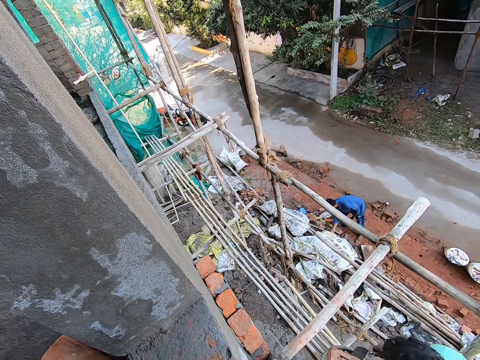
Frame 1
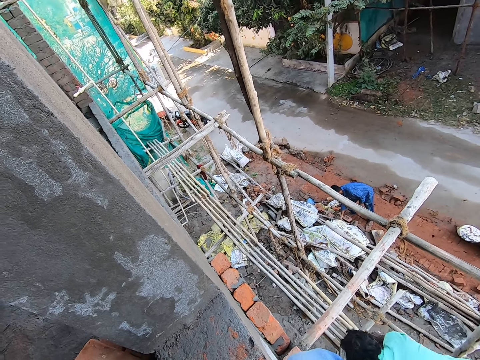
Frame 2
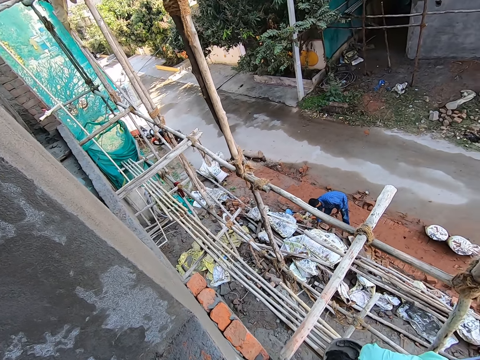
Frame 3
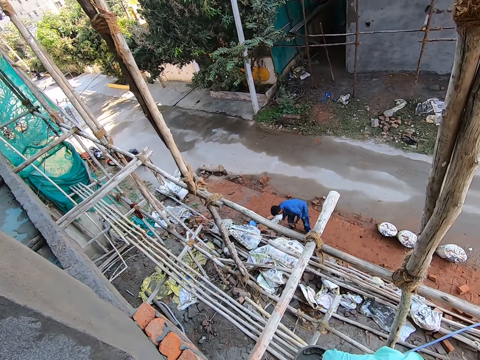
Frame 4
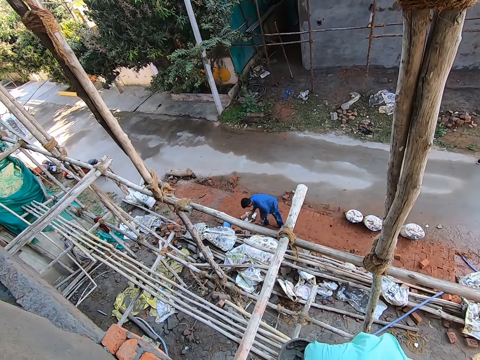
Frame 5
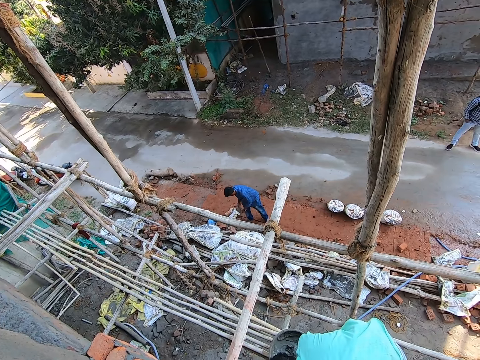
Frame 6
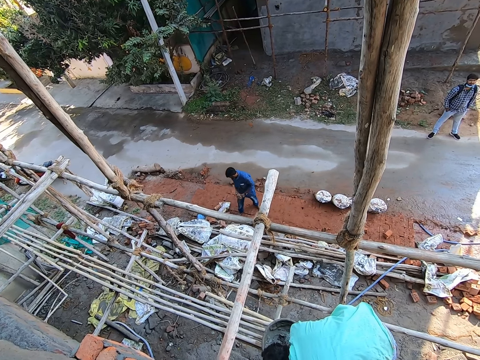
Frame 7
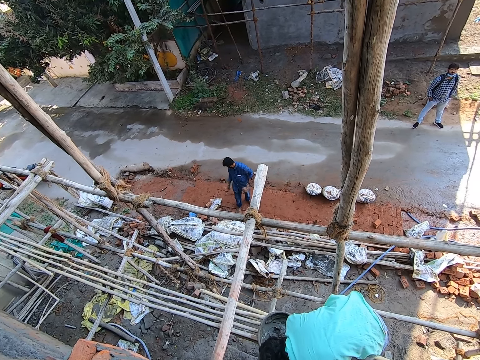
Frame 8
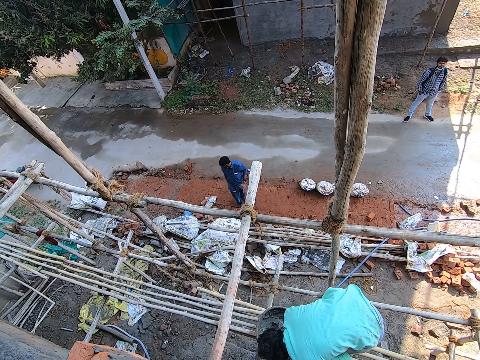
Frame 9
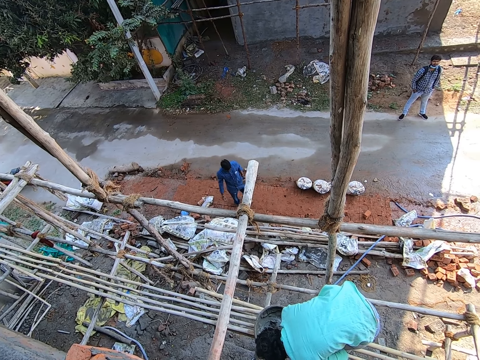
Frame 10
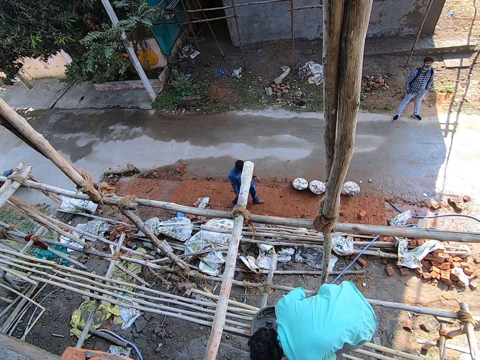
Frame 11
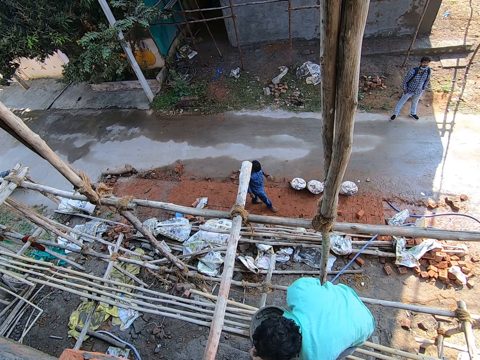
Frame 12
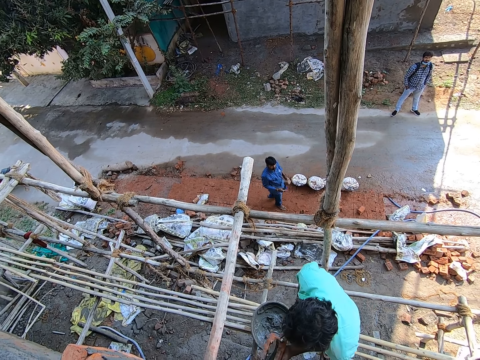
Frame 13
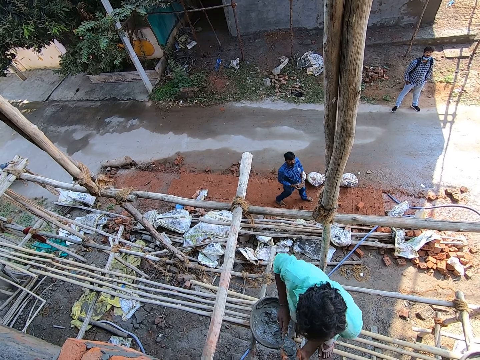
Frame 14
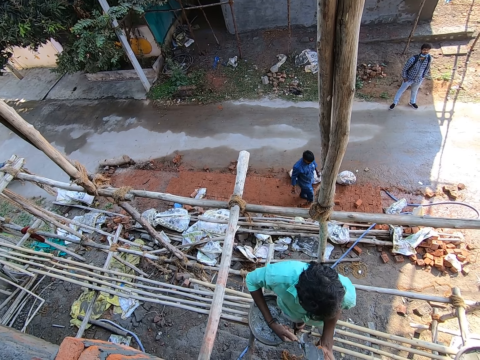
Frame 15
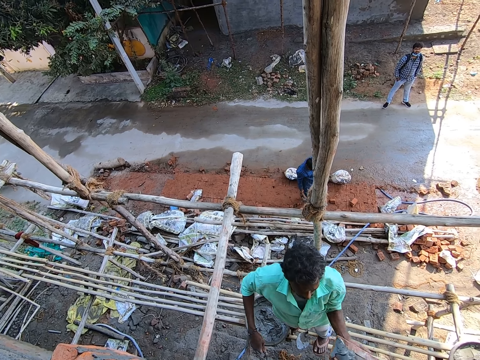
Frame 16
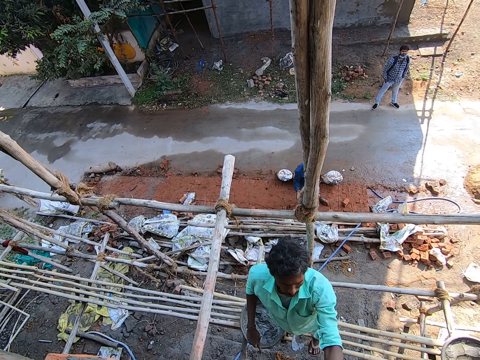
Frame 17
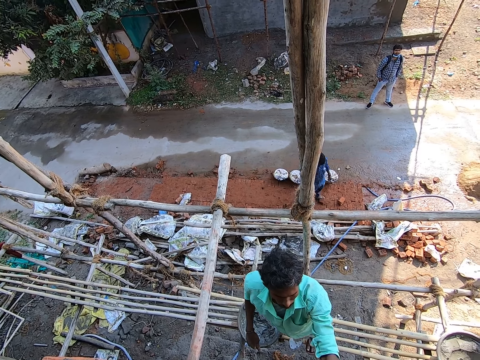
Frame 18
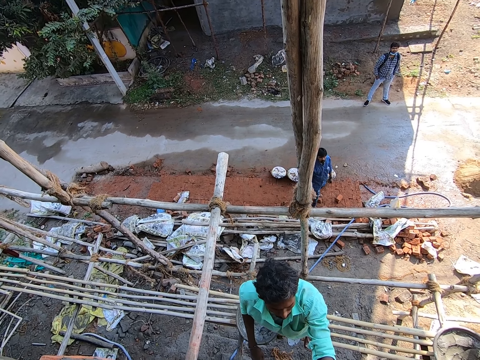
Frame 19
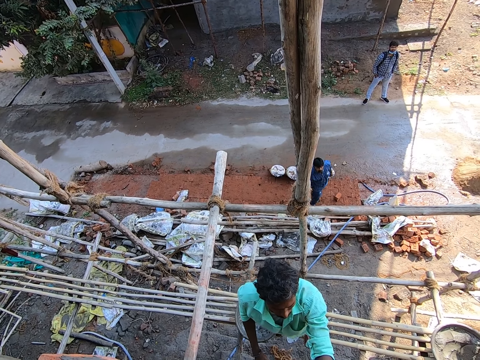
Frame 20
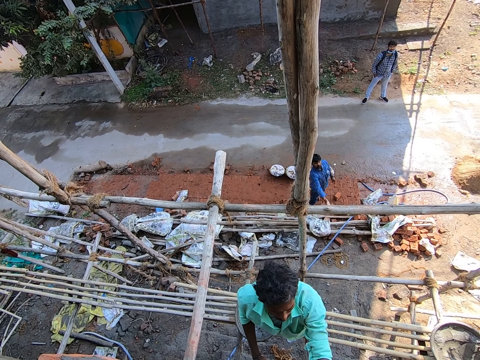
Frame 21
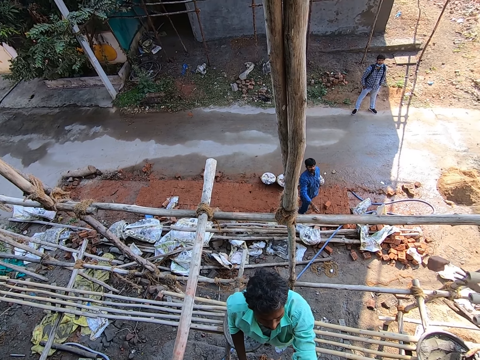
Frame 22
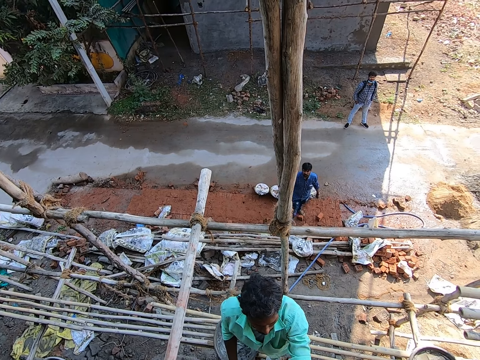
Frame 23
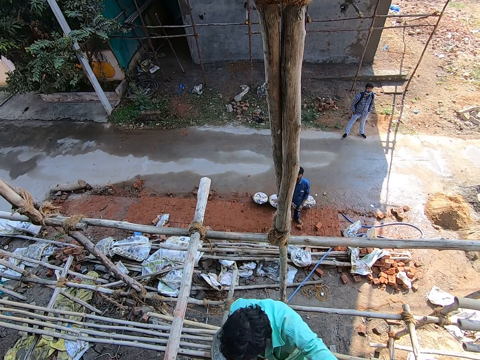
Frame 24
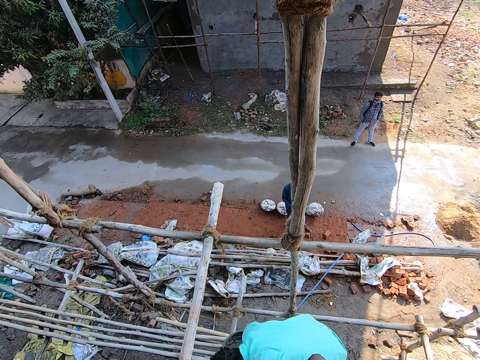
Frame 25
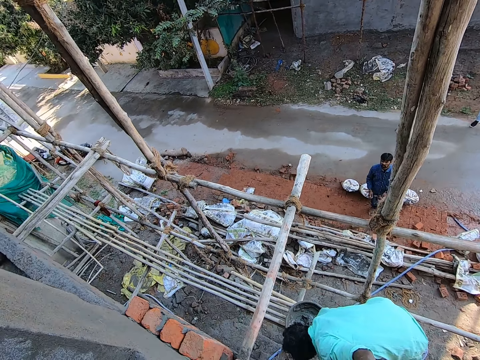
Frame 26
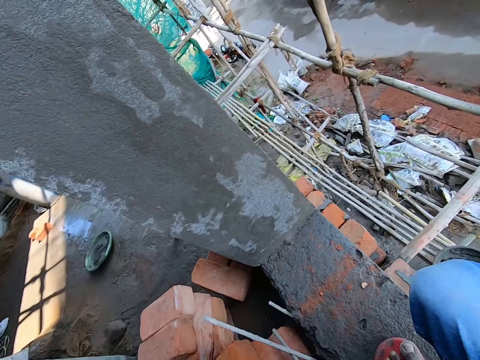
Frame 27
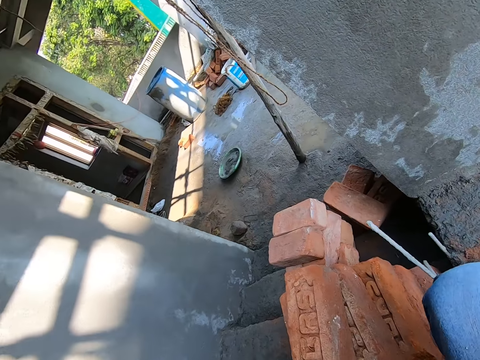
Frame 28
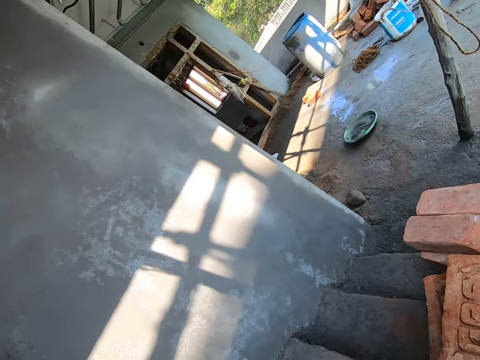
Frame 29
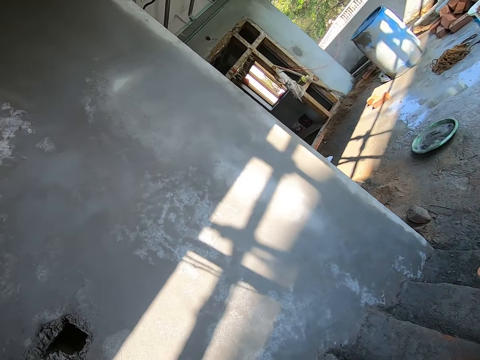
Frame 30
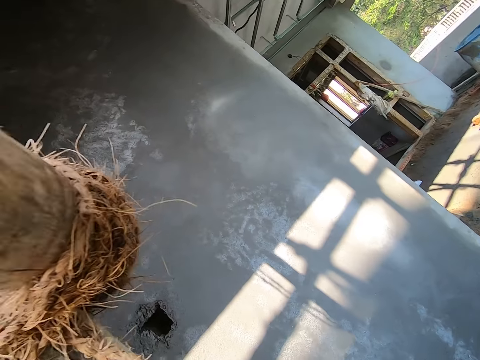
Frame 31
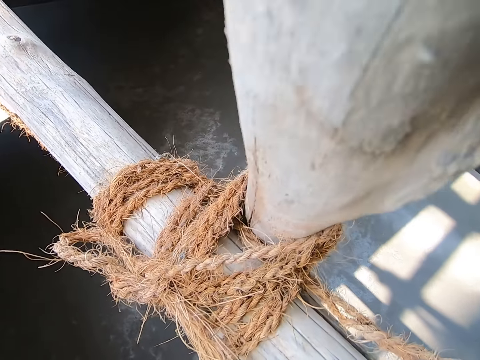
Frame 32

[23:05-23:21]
The camera wearer looks around the construction site. A man fixes cement. The camera wearer looks around the construction site. The man applies mortar or cement on the brick with a trowel in his right hand, and lays the brick on the building with his left hand. The camera wearer looks around the construction site. Another man throws a brick with his right hand. A third man catches the brick with both hands. The first man fixes cement. The camera wearer looks around the construction site.

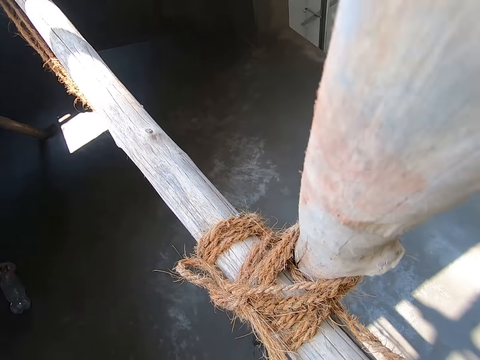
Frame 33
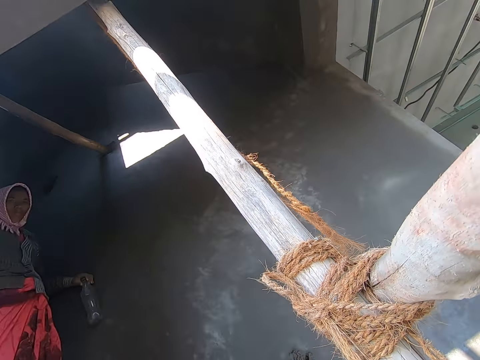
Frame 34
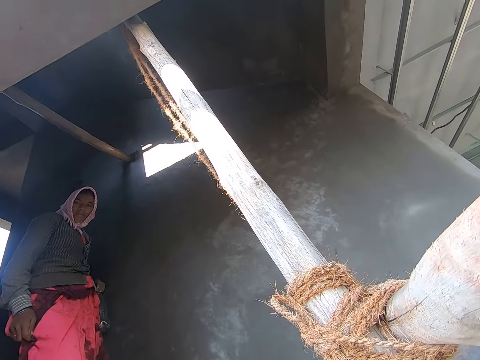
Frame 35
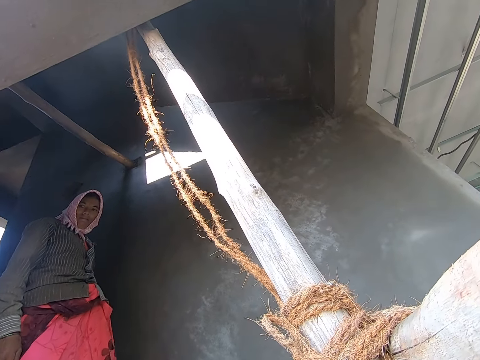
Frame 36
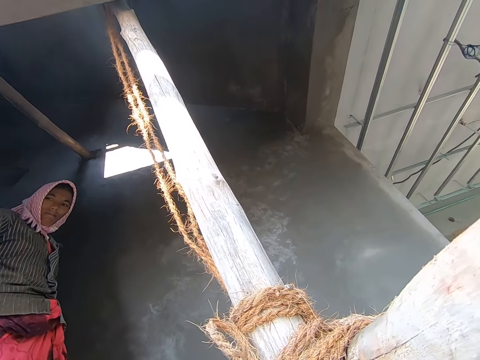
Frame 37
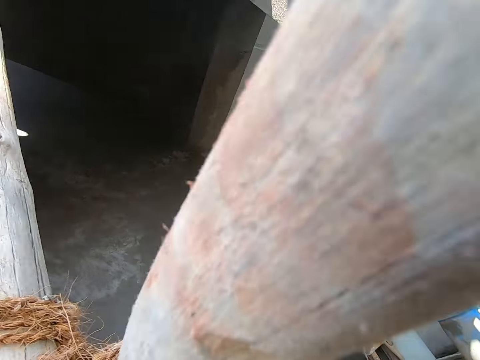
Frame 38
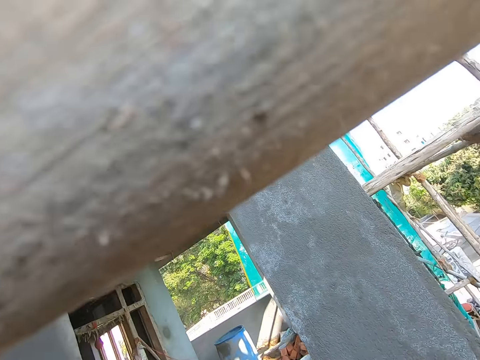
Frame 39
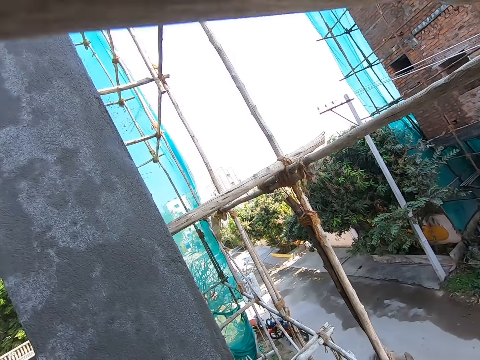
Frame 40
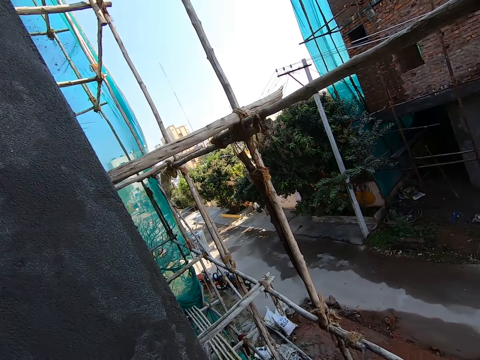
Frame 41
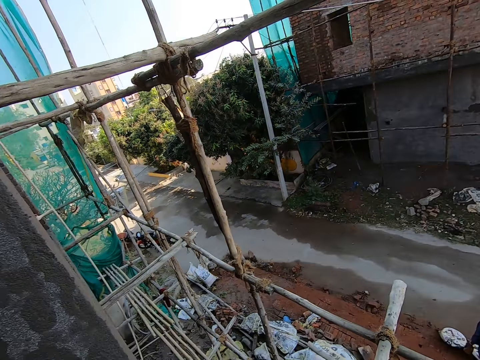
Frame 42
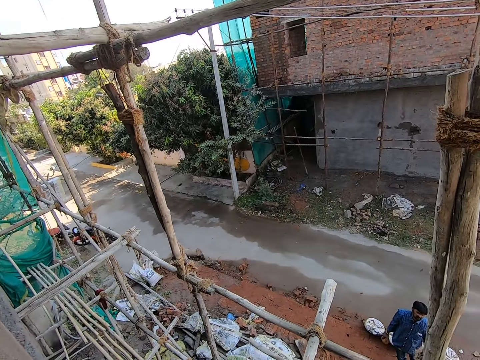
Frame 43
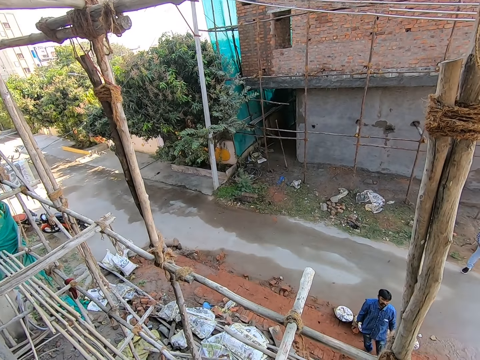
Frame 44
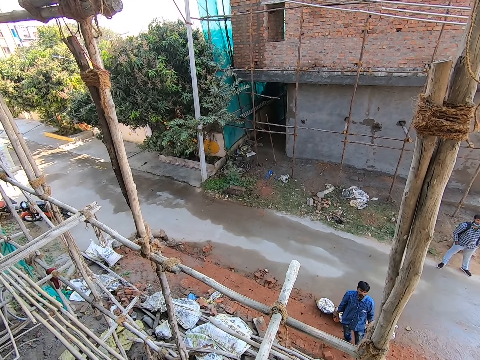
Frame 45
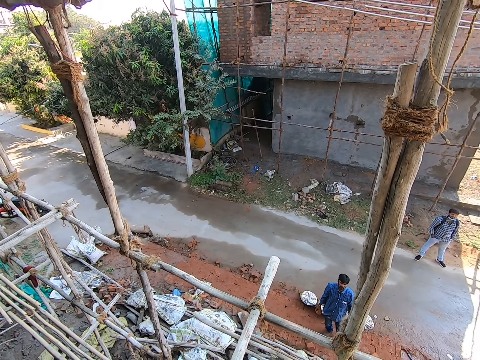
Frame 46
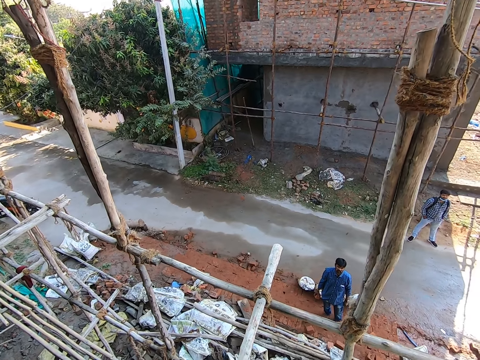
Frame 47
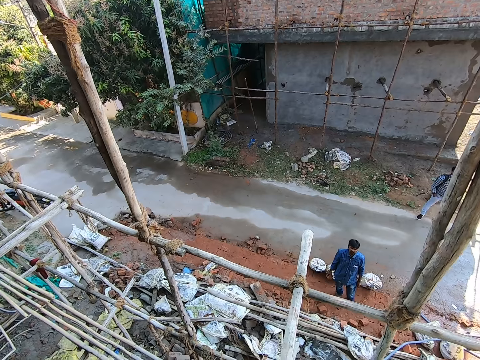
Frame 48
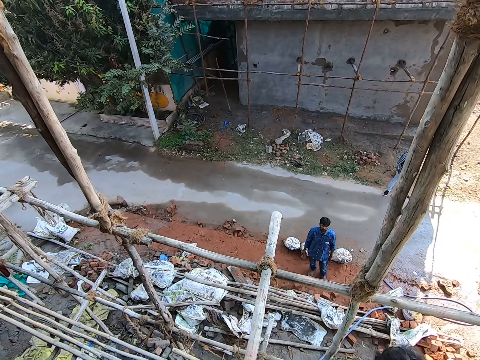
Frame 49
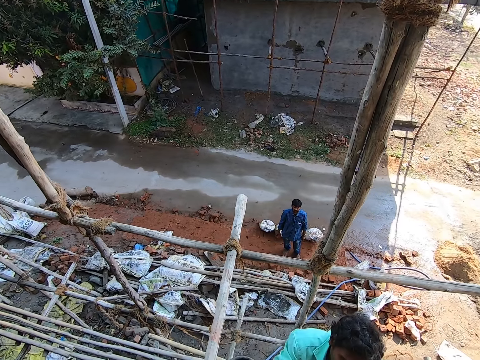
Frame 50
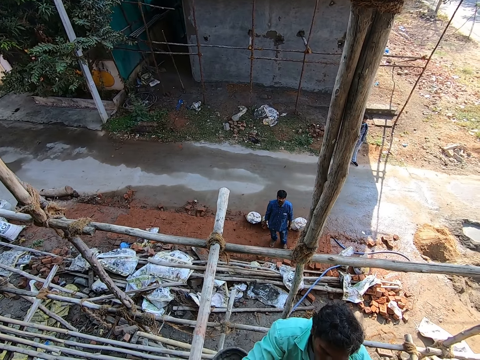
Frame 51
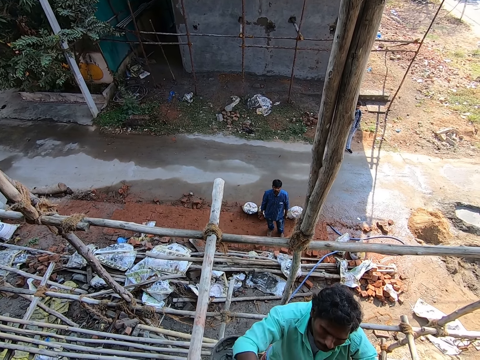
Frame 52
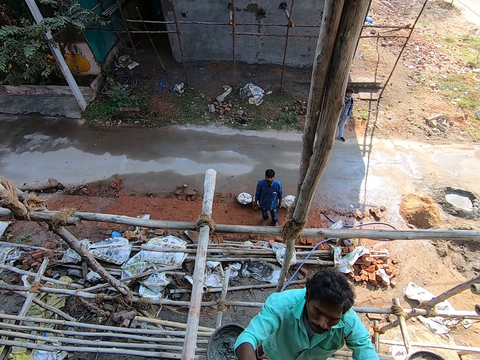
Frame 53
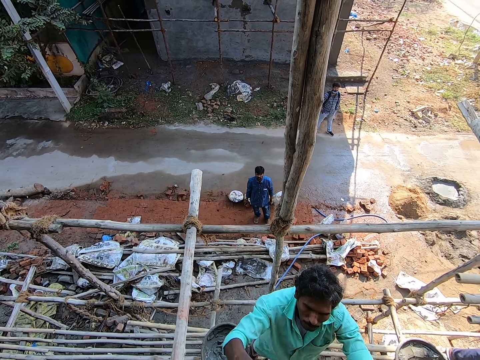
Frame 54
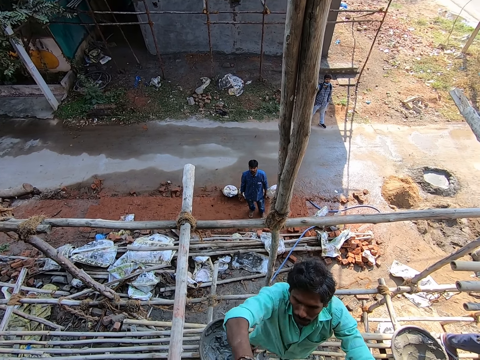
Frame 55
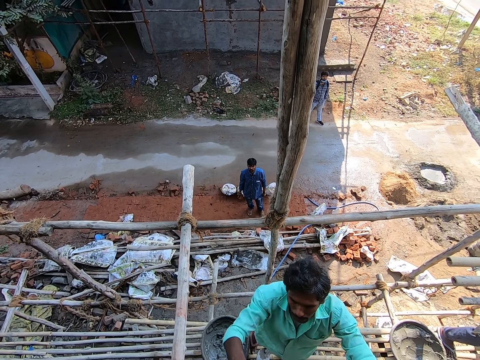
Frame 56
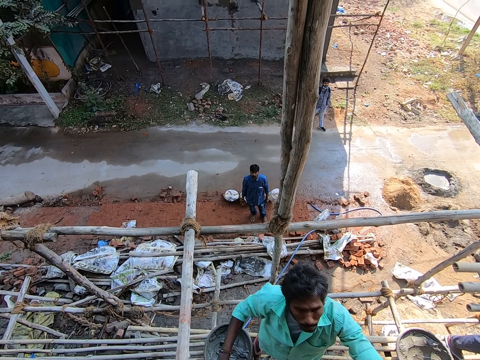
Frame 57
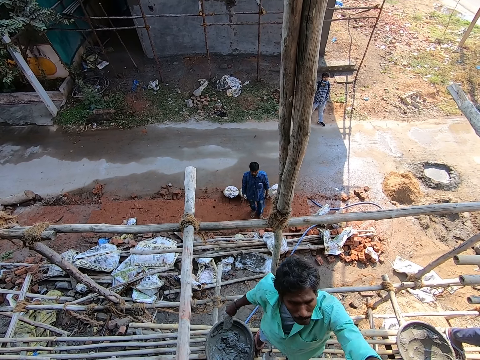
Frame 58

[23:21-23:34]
A man walks past the camera wearer. The man fixes the brick on the building. The camera wearer looks around the construction site.
